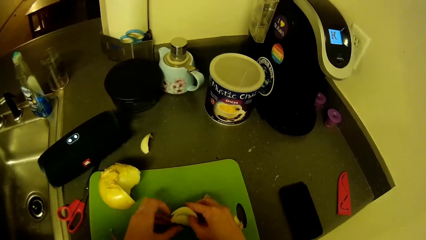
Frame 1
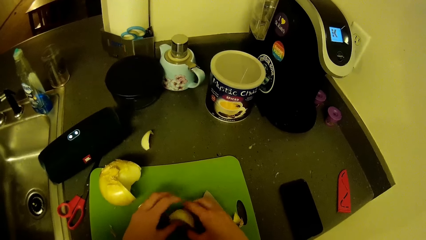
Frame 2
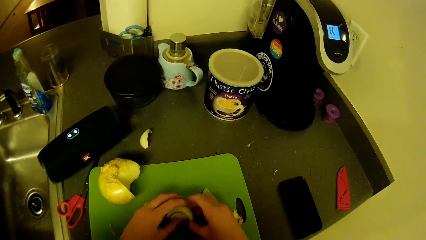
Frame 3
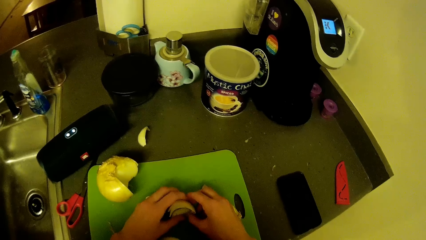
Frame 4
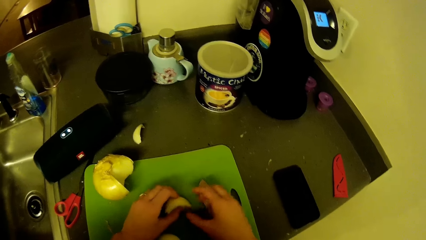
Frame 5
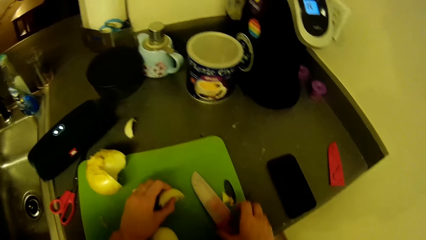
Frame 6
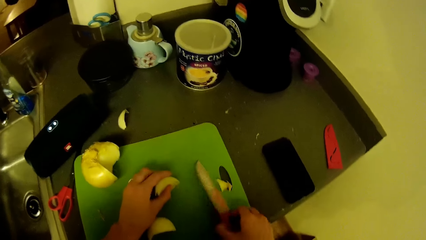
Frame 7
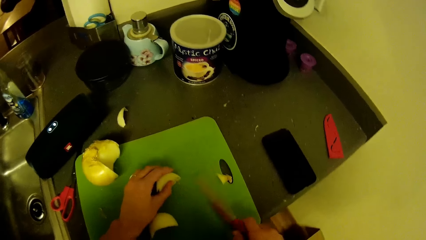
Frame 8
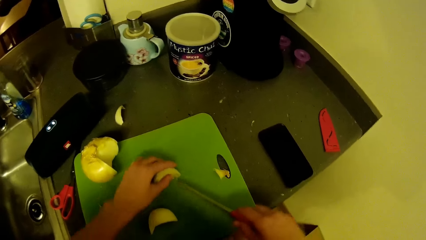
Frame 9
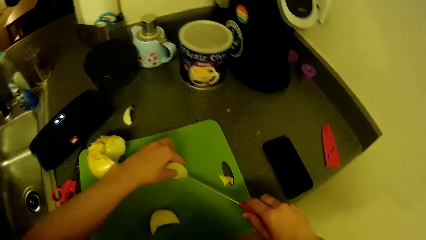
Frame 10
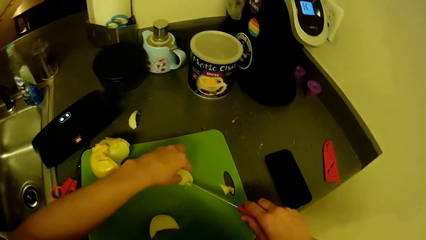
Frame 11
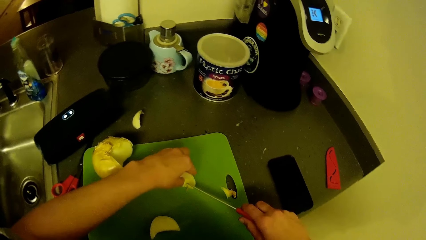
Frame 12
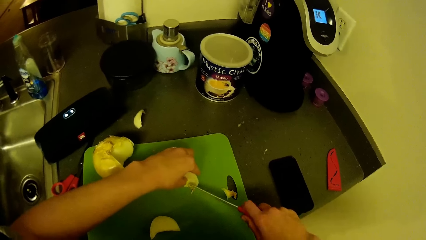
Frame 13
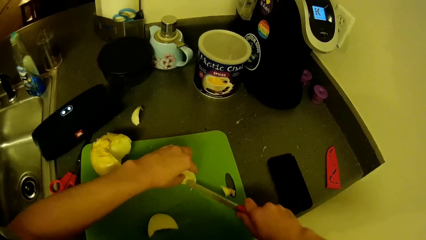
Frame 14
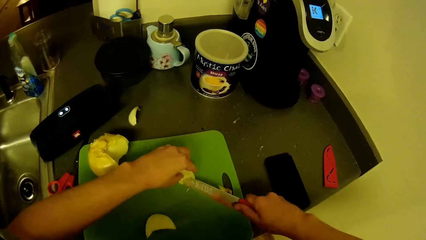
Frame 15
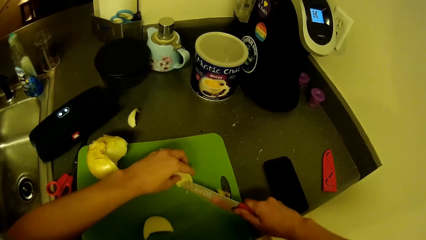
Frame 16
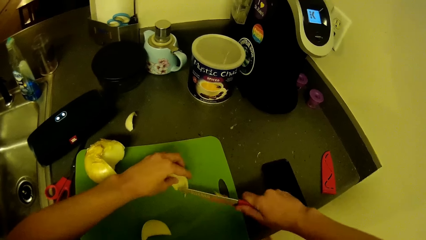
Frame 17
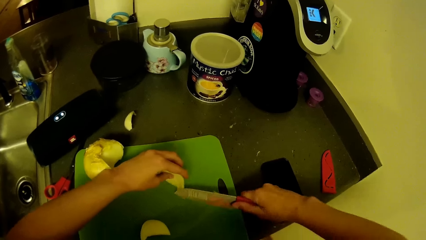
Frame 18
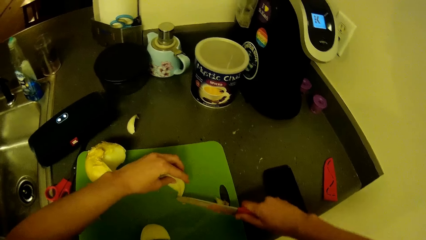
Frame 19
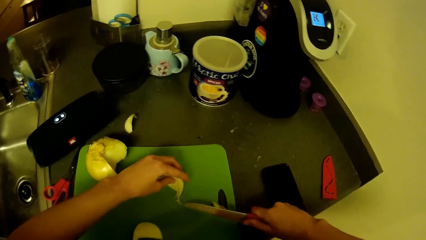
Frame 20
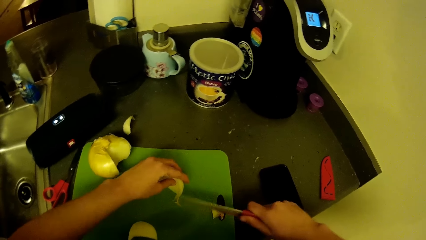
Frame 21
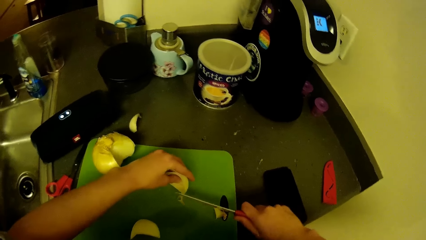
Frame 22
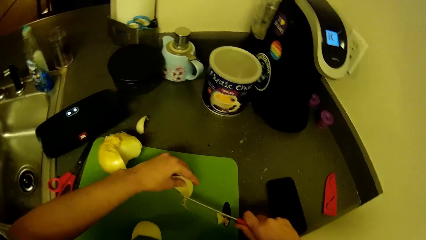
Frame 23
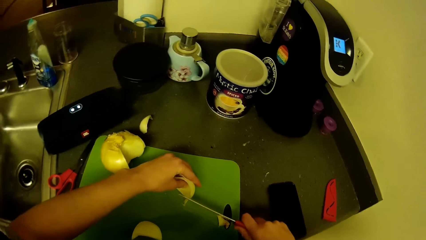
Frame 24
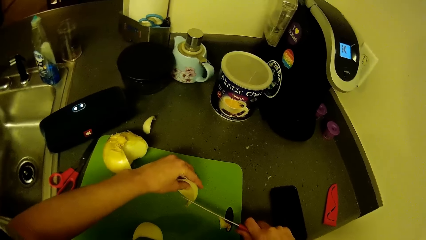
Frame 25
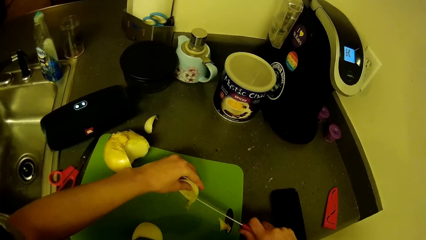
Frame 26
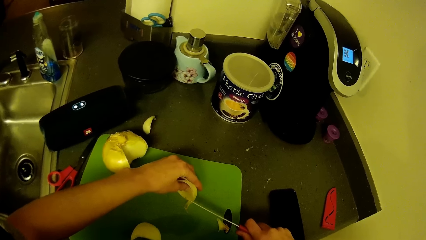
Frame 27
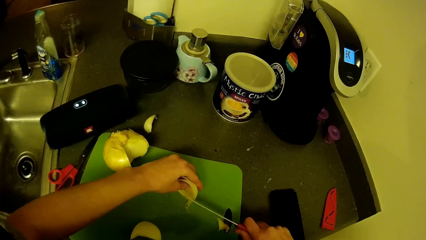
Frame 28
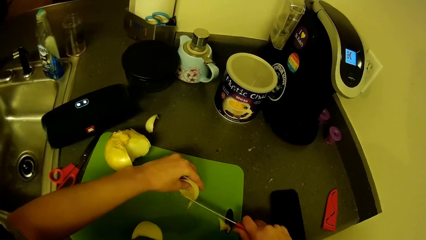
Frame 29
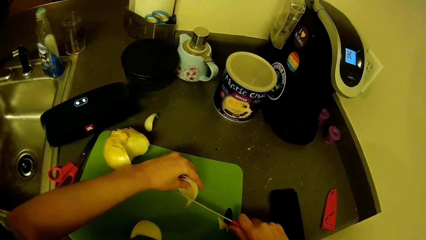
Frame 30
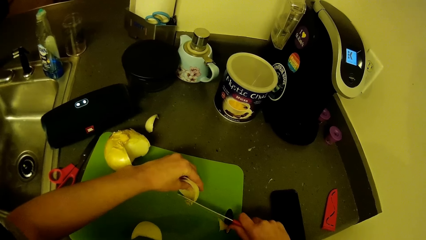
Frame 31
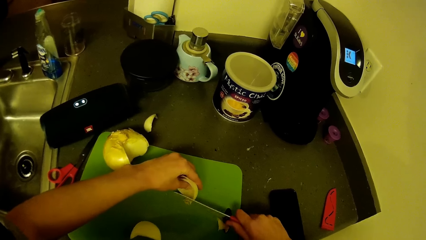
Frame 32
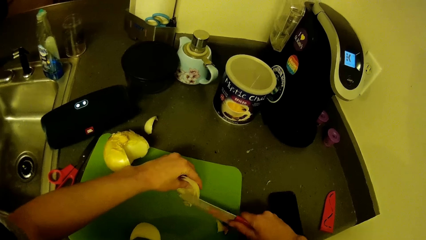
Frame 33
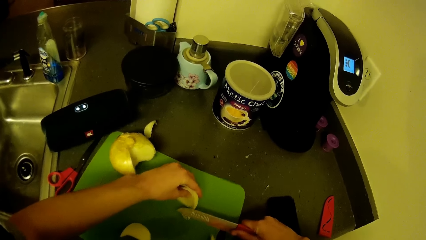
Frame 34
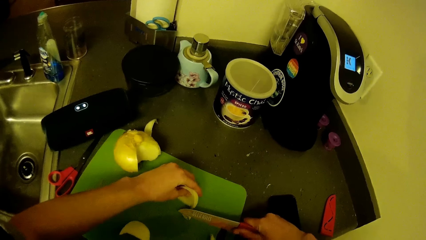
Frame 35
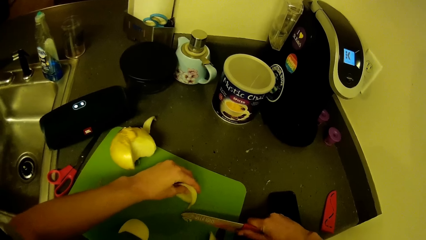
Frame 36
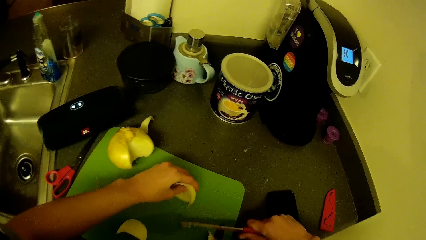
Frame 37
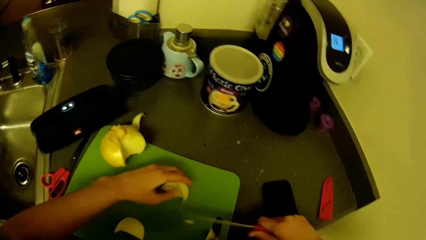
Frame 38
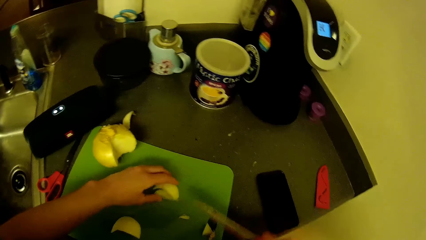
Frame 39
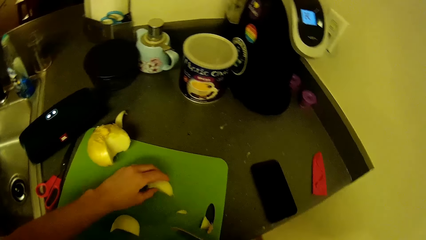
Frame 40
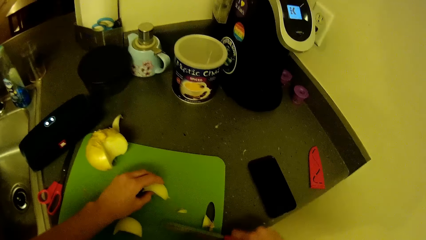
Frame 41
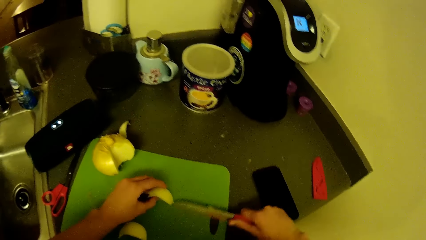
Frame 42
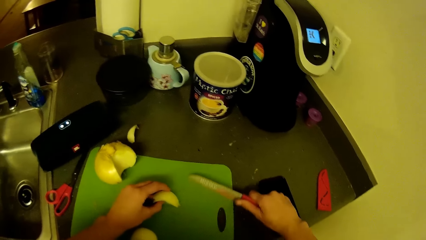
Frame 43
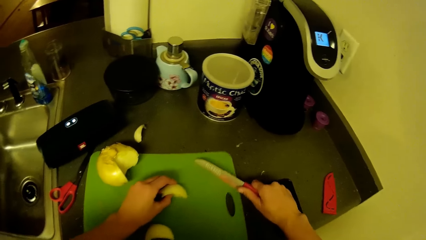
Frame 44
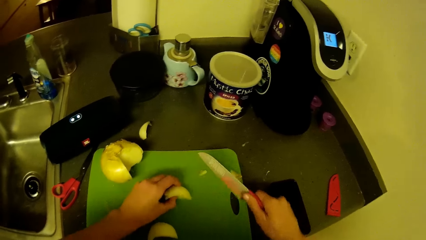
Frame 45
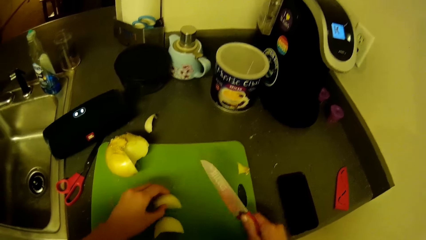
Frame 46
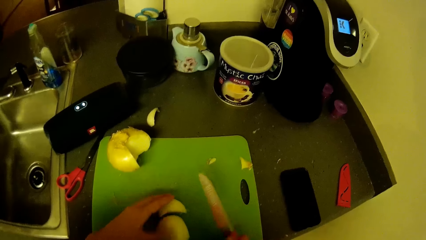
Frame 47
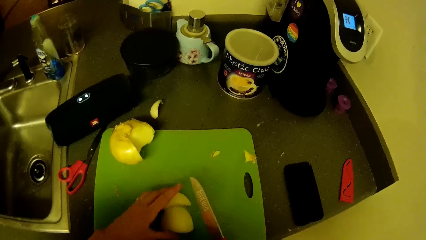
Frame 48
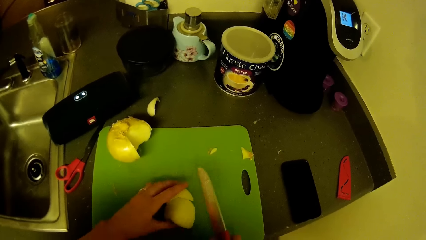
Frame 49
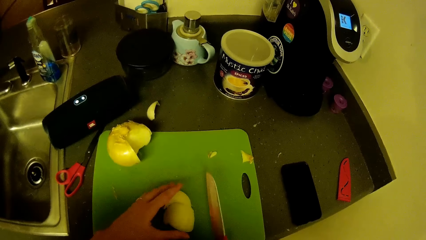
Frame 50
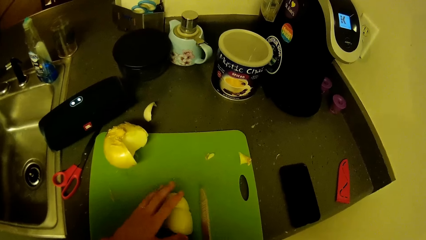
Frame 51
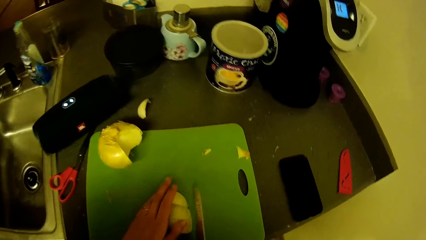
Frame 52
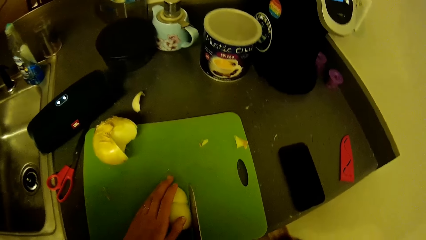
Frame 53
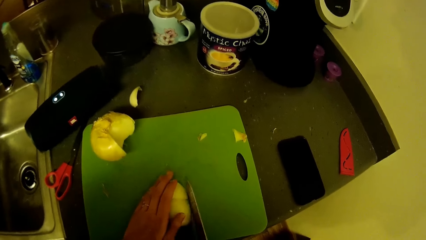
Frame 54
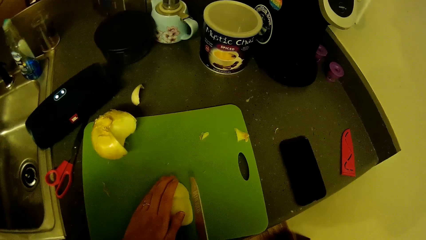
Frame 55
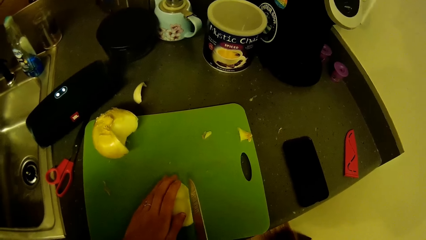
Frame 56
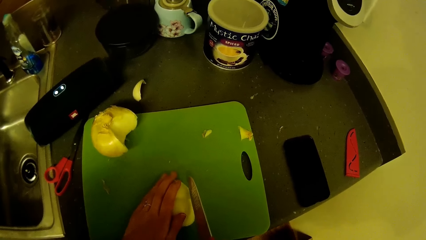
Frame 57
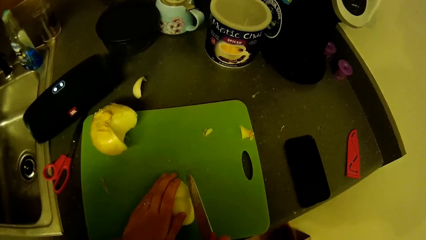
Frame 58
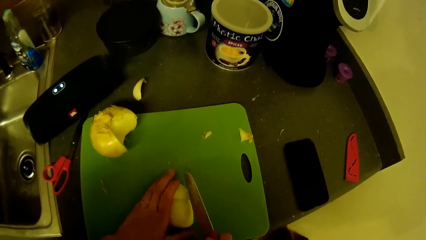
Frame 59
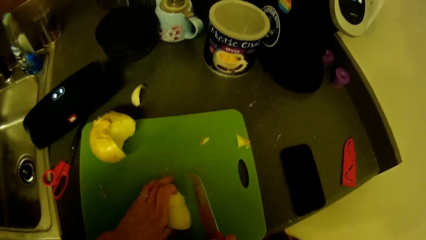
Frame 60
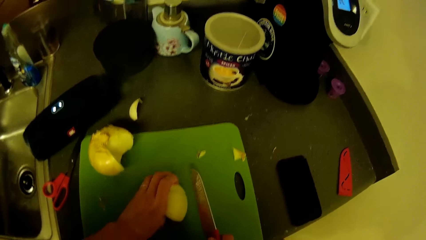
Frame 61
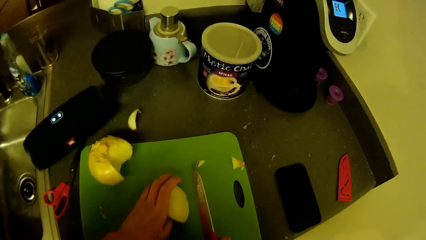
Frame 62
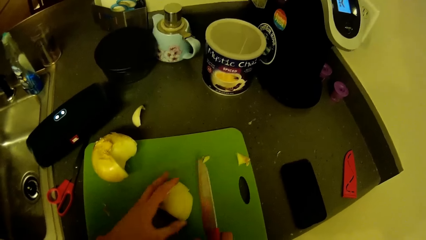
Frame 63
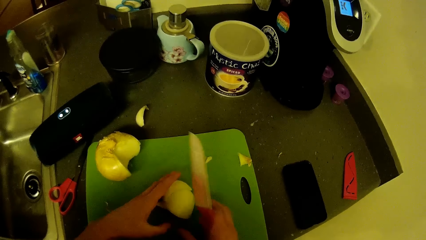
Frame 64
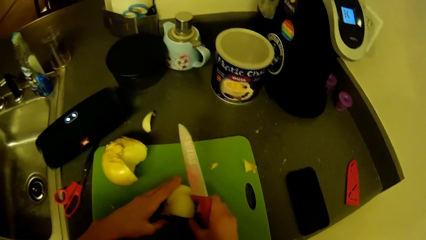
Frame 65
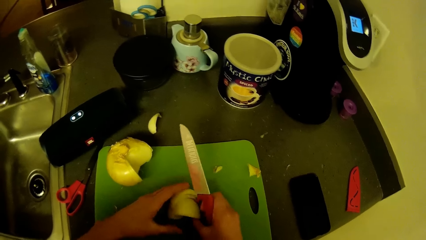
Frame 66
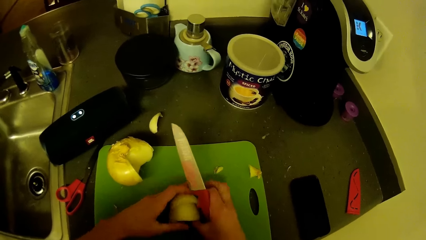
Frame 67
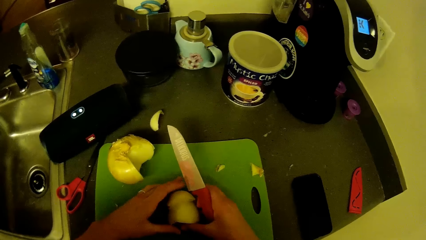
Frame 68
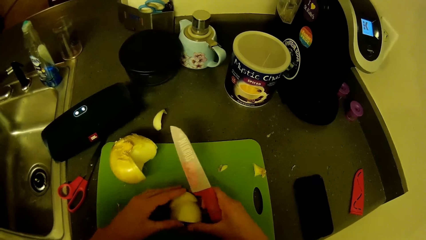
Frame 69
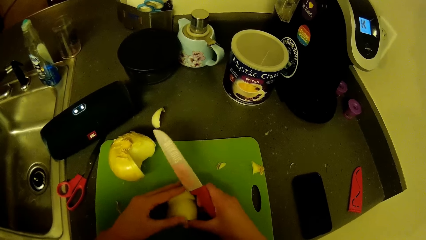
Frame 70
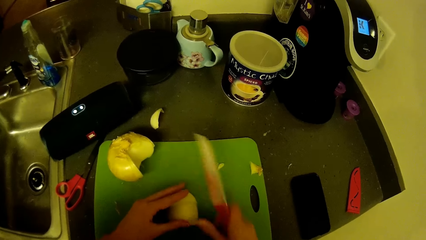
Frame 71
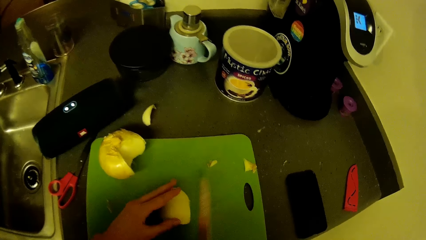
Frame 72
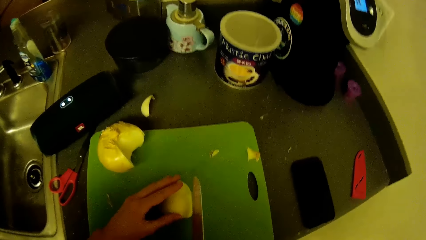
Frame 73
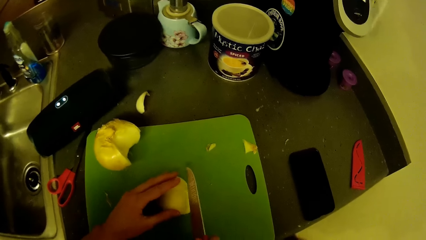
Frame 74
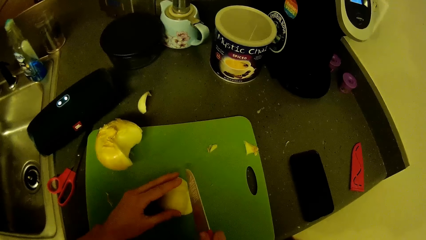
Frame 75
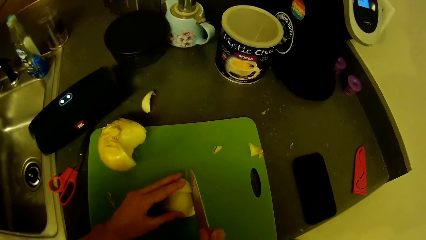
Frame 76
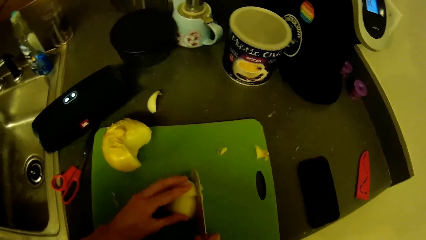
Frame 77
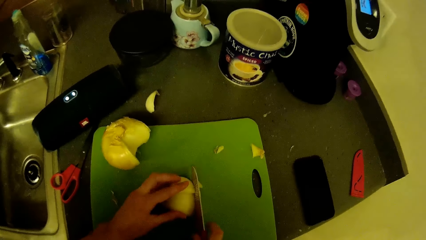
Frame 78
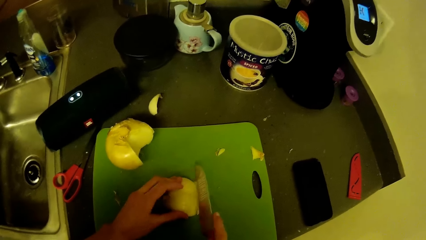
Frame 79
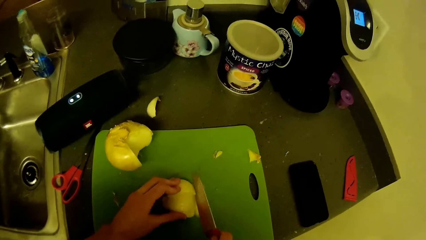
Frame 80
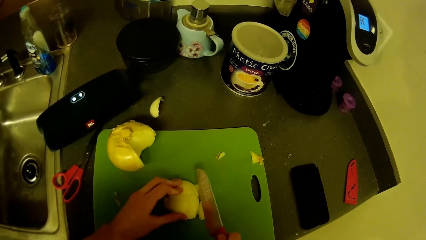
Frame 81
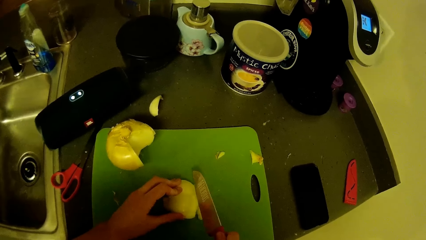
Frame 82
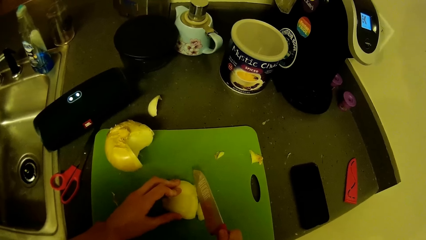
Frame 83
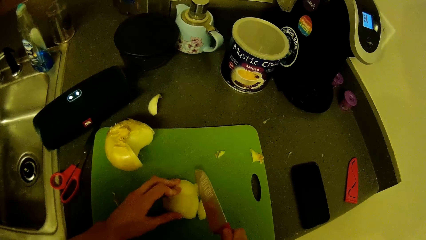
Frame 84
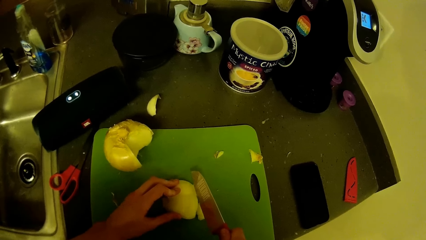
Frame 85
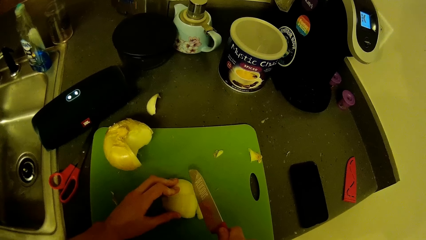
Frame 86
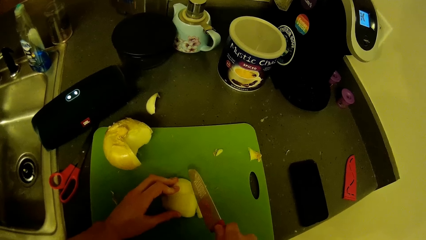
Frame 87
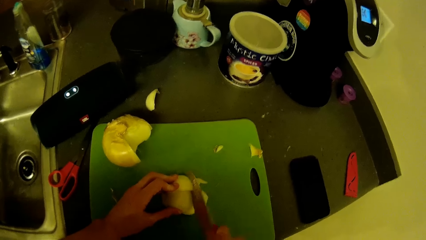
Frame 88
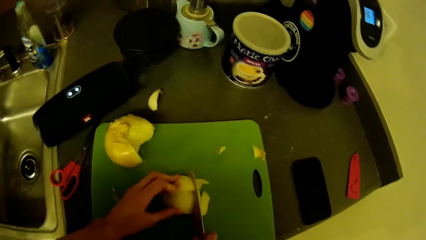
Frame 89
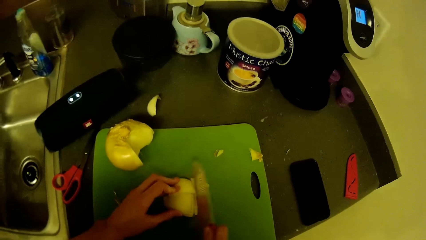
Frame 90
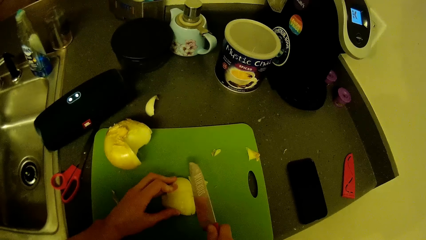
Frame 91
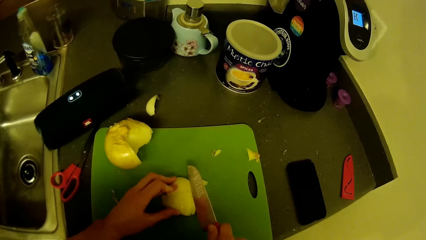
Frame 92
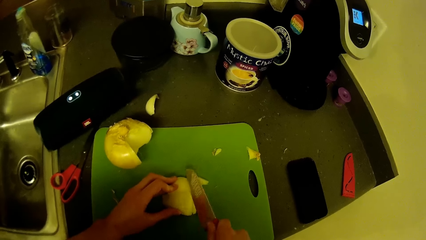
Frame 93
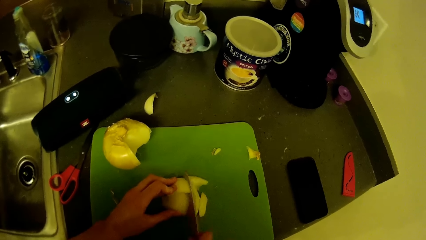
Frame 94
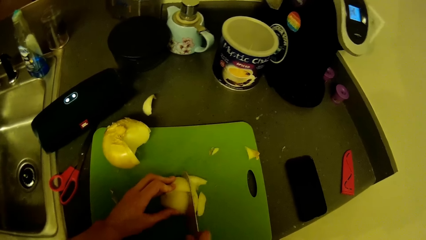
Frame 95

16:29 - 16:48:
The camera wearer holds the onion. He swings a hand. He picks up a knife. He cuts the pieces of onion on the tray with the knife in his right hand. He moves the hand that is holding the onion. He cuts the onion peel. He moves the onion peel on the chopping board. He adjusts the tray with both hands. He moves the hand that is holding the onion. He holds the onion on the chopping board. He swings the hand that is holding the knife. He holds the knife. He adjusts the pieces of onion on the tray with both hands. He moves the hand that is holding the onion. He swings the hand that is holding the knife. He holds the onions together. He cuts the pieces of onion on the tray with the knife in his right hand.
